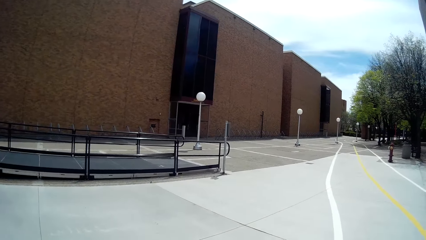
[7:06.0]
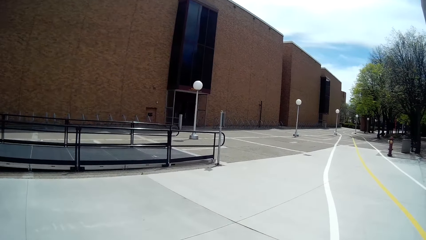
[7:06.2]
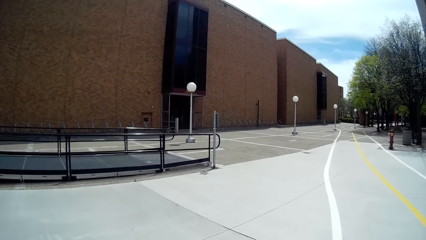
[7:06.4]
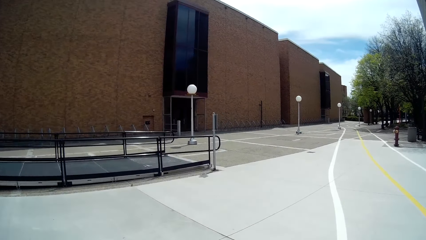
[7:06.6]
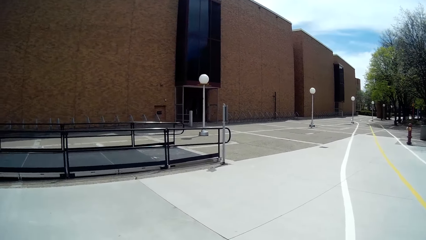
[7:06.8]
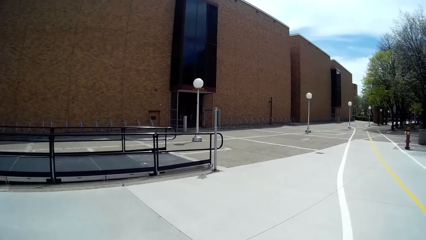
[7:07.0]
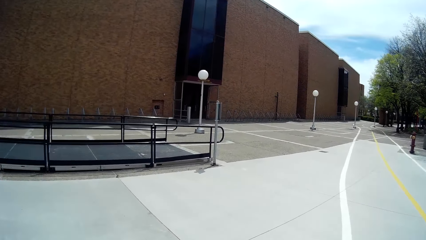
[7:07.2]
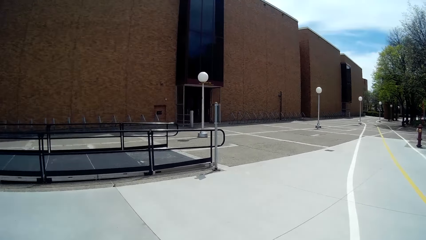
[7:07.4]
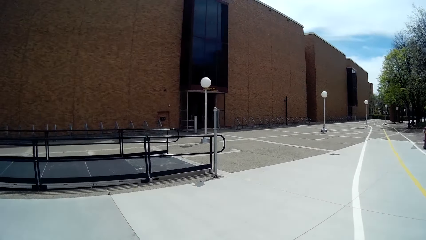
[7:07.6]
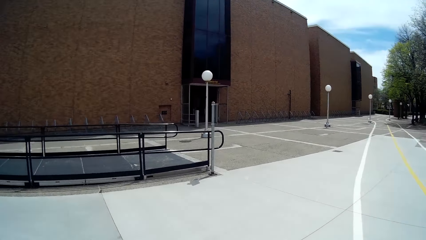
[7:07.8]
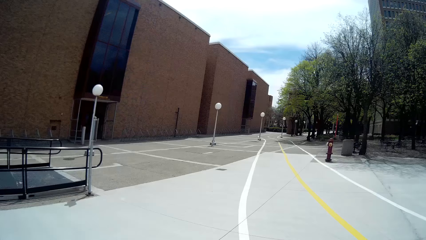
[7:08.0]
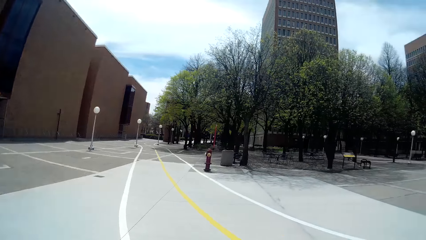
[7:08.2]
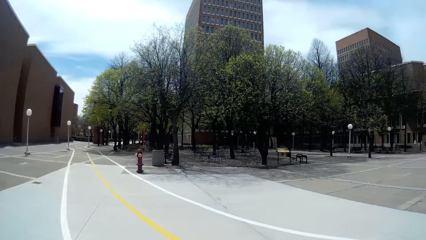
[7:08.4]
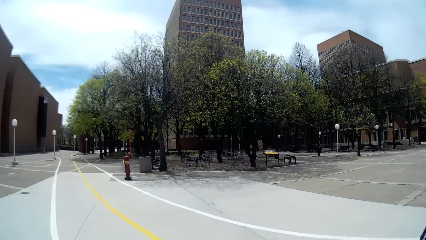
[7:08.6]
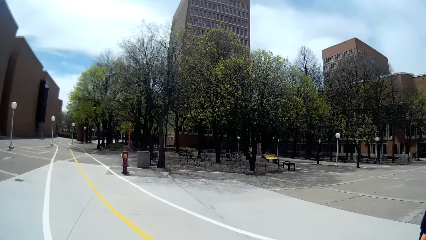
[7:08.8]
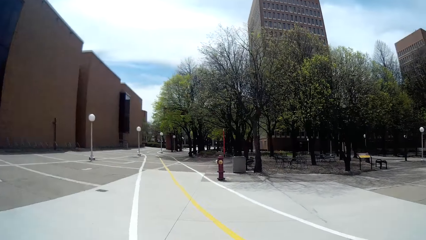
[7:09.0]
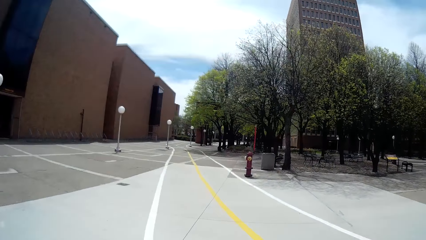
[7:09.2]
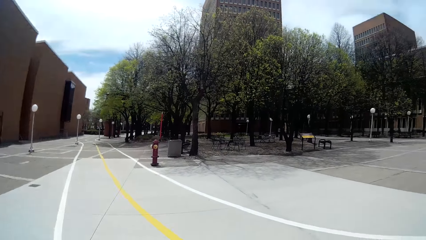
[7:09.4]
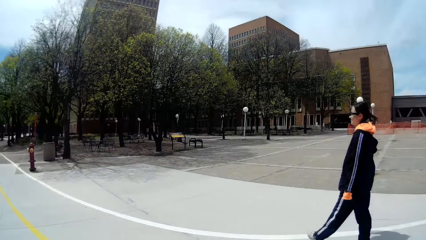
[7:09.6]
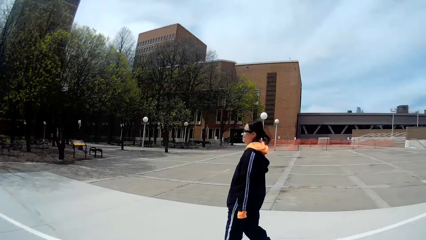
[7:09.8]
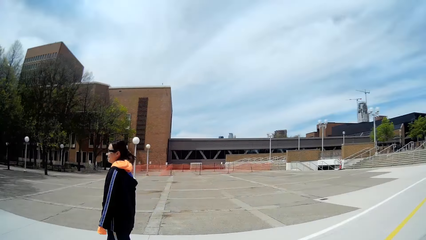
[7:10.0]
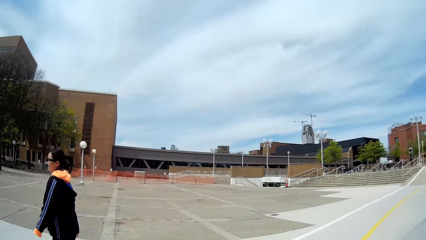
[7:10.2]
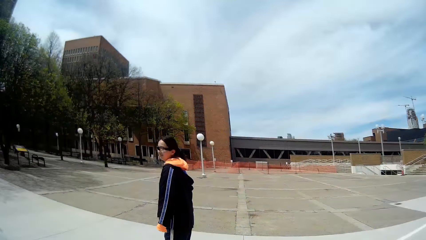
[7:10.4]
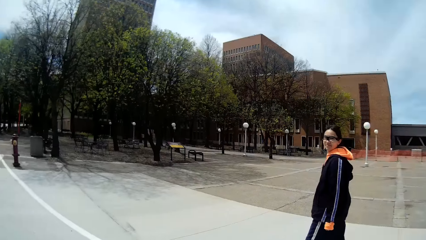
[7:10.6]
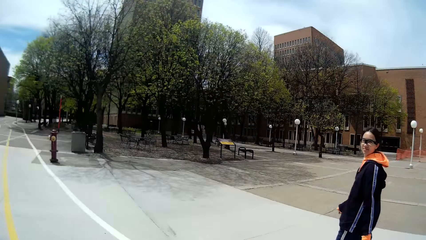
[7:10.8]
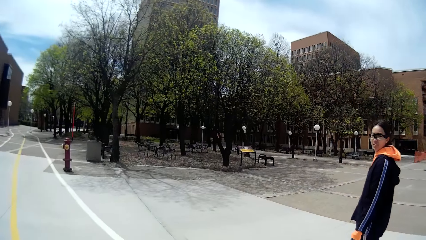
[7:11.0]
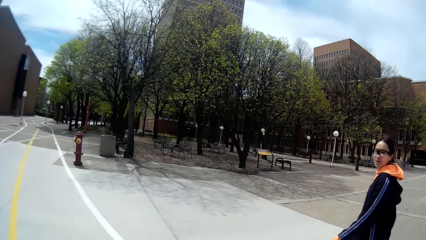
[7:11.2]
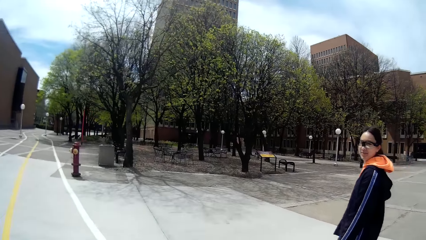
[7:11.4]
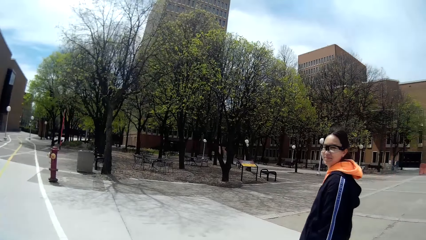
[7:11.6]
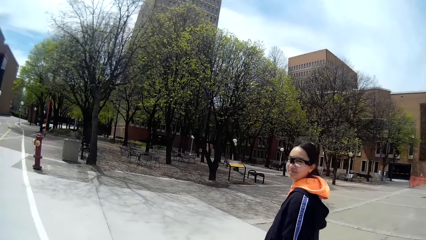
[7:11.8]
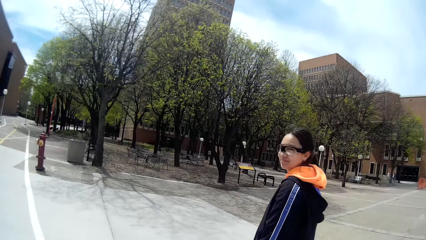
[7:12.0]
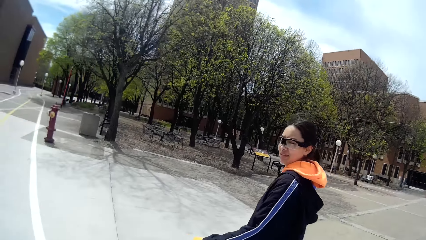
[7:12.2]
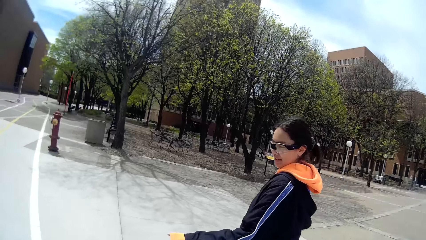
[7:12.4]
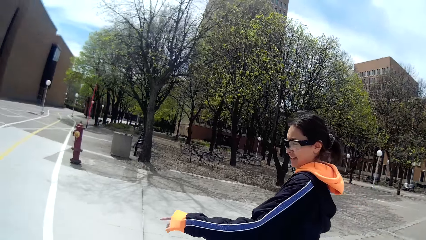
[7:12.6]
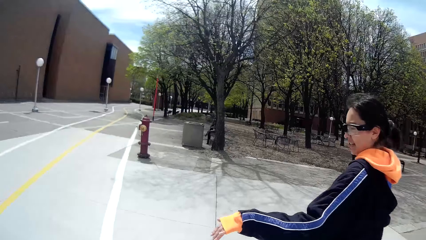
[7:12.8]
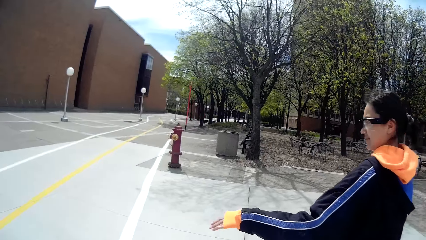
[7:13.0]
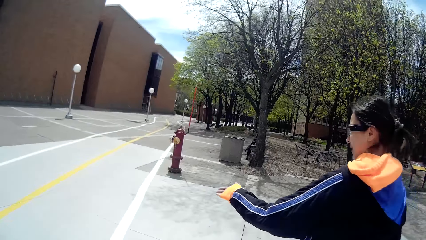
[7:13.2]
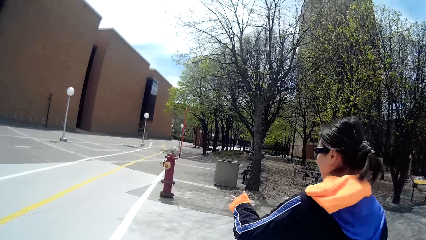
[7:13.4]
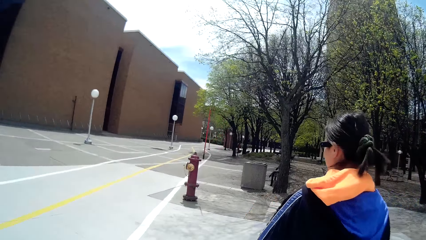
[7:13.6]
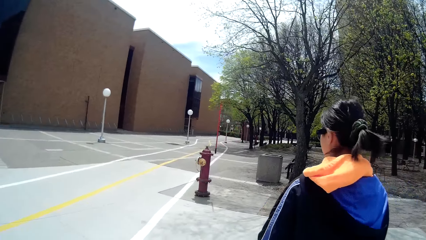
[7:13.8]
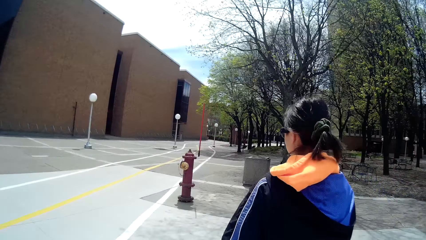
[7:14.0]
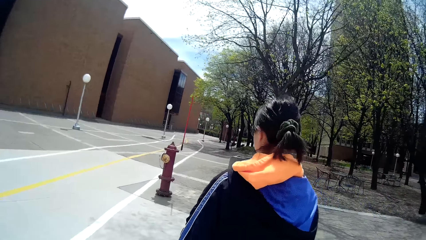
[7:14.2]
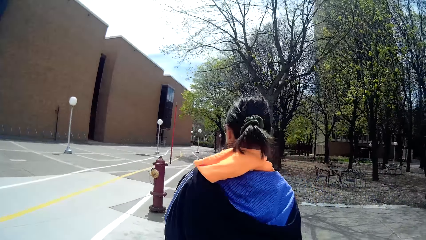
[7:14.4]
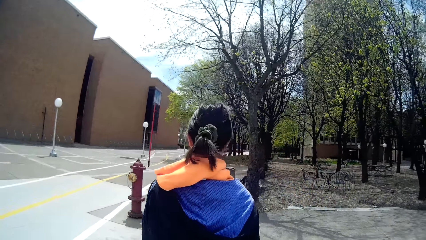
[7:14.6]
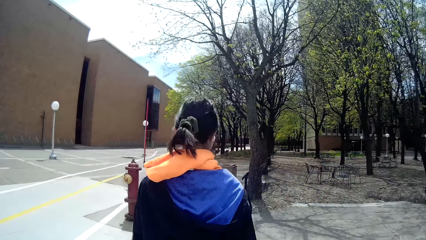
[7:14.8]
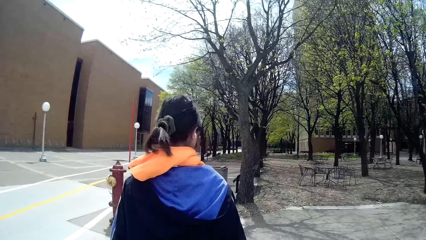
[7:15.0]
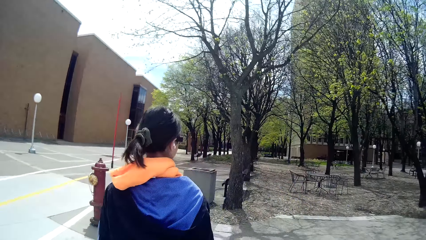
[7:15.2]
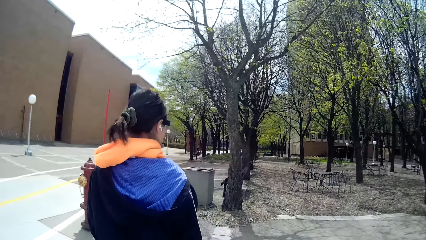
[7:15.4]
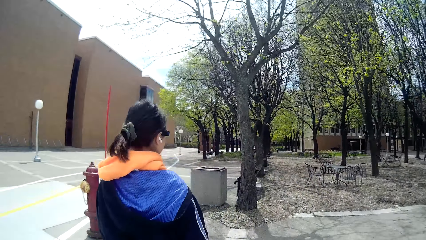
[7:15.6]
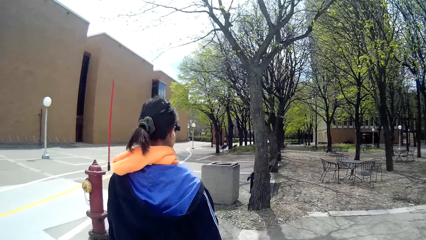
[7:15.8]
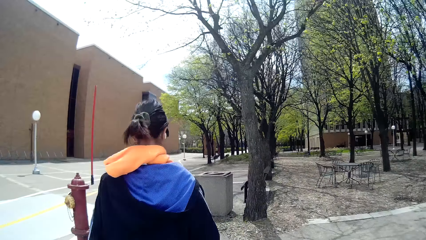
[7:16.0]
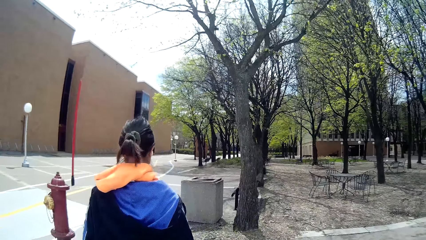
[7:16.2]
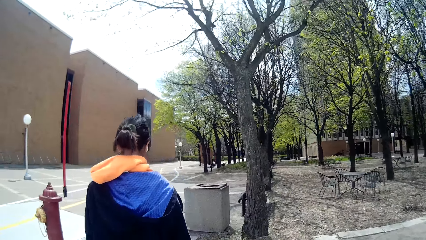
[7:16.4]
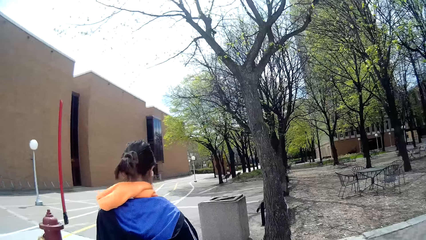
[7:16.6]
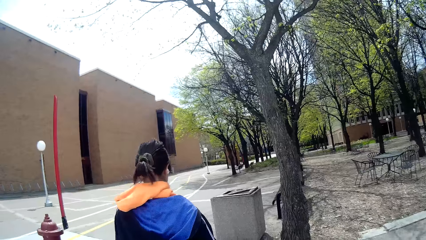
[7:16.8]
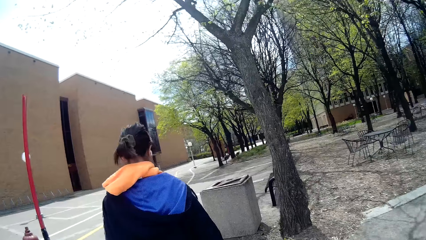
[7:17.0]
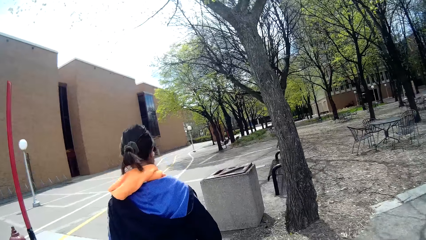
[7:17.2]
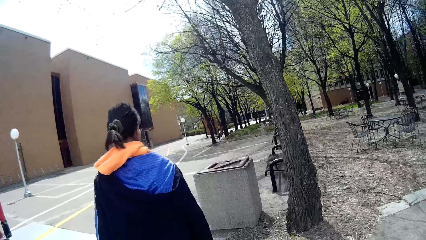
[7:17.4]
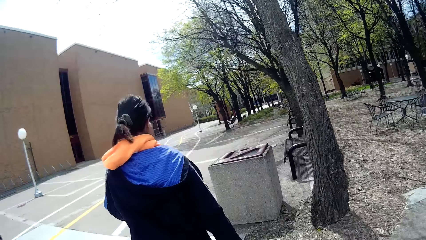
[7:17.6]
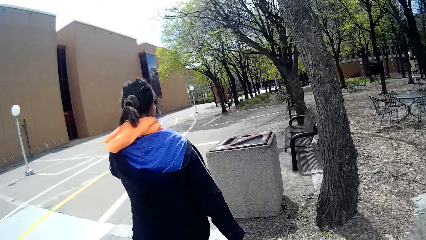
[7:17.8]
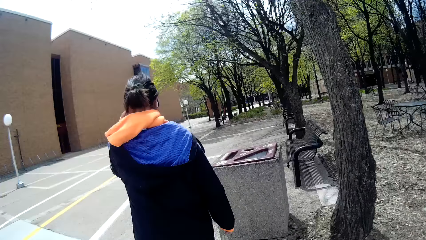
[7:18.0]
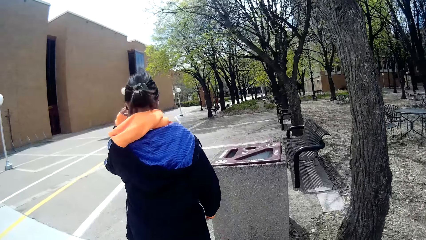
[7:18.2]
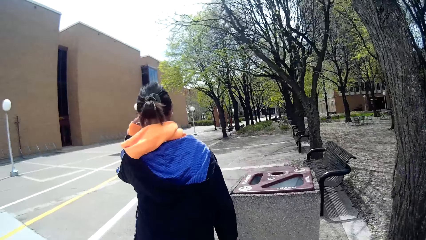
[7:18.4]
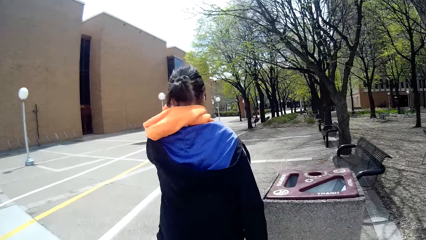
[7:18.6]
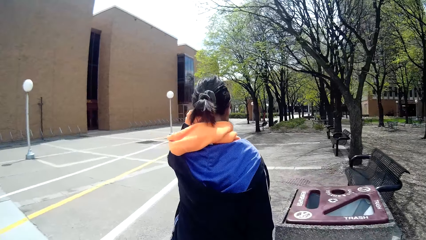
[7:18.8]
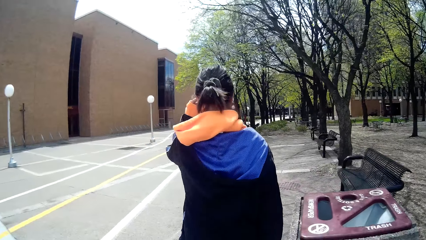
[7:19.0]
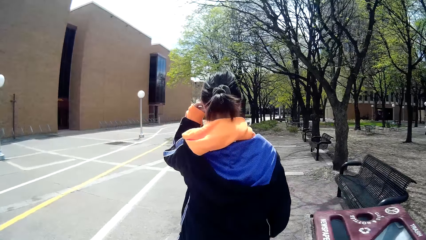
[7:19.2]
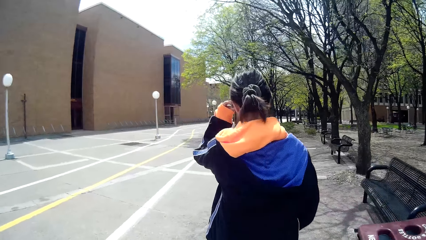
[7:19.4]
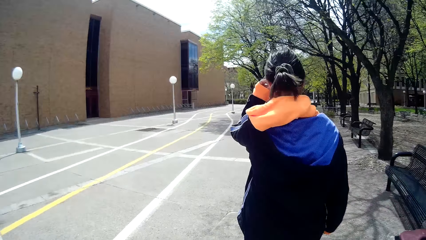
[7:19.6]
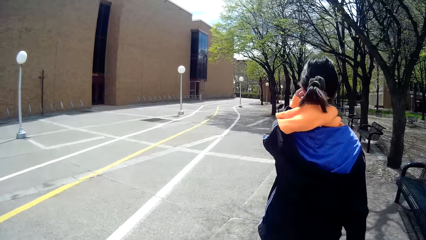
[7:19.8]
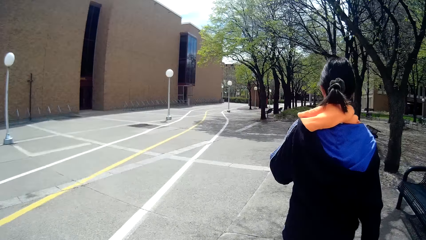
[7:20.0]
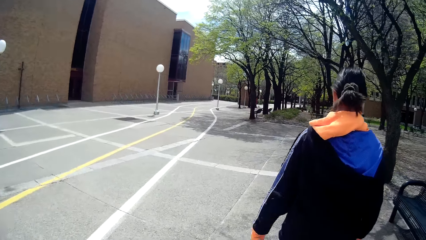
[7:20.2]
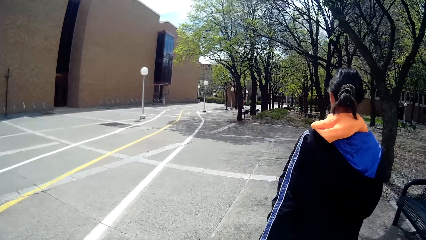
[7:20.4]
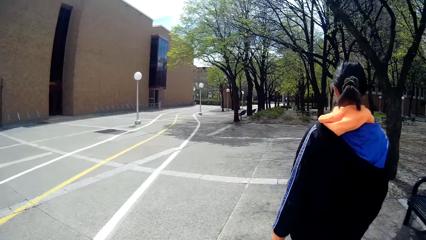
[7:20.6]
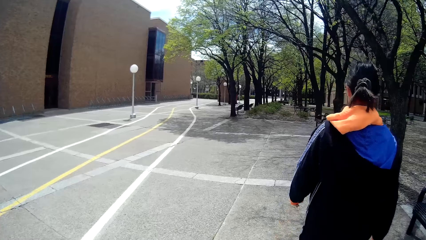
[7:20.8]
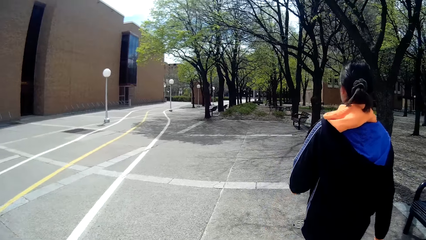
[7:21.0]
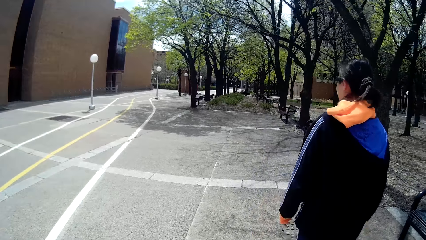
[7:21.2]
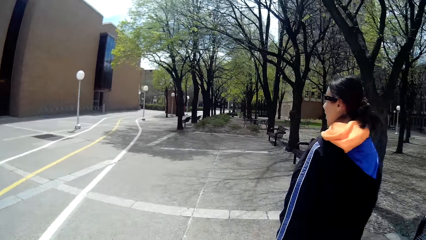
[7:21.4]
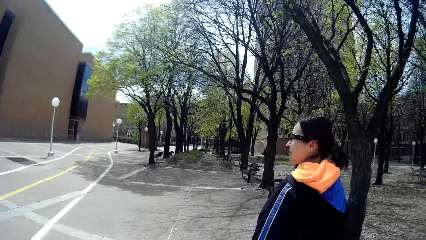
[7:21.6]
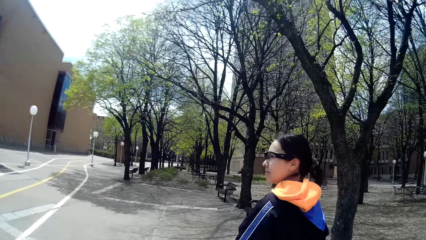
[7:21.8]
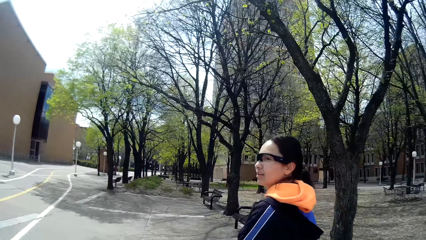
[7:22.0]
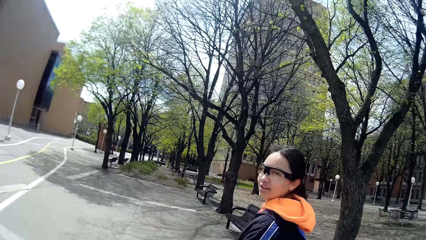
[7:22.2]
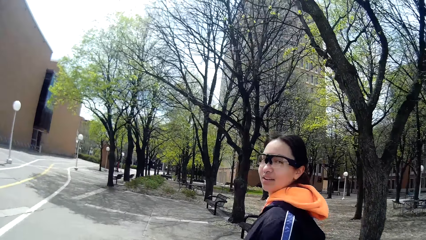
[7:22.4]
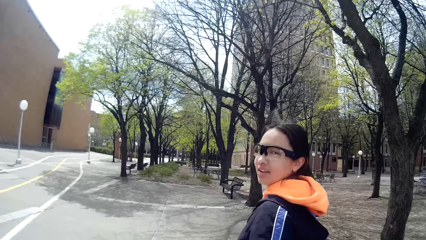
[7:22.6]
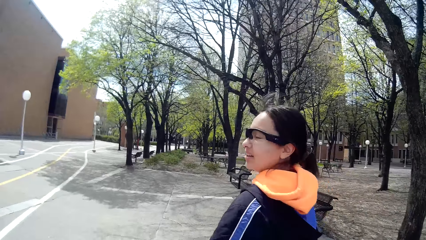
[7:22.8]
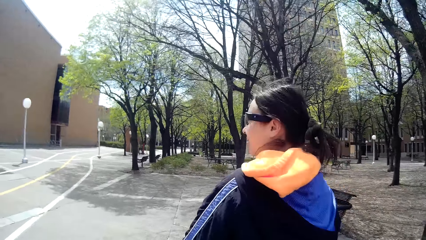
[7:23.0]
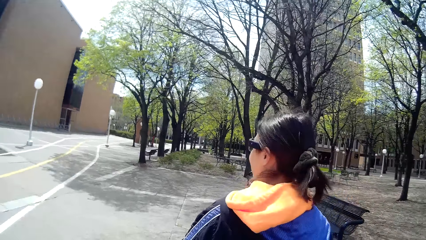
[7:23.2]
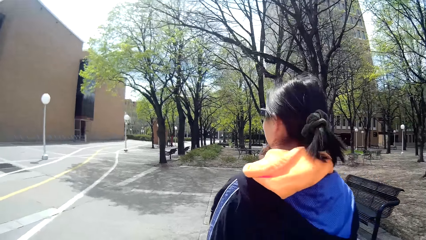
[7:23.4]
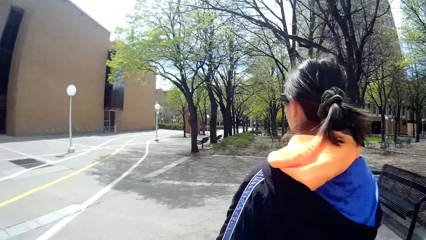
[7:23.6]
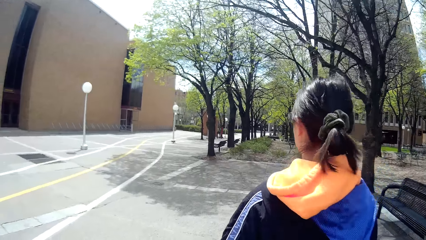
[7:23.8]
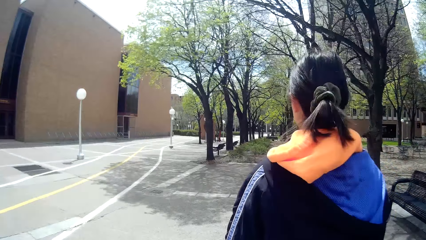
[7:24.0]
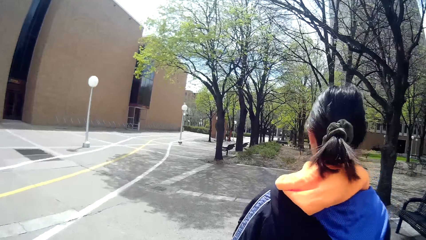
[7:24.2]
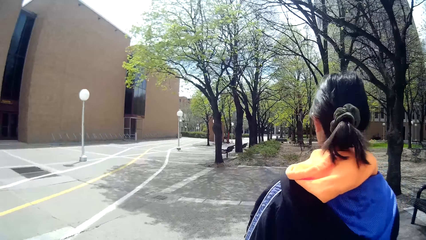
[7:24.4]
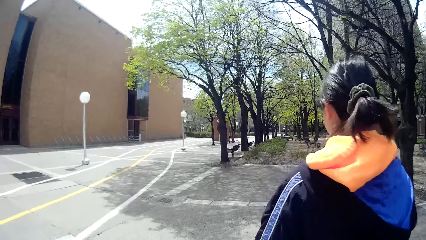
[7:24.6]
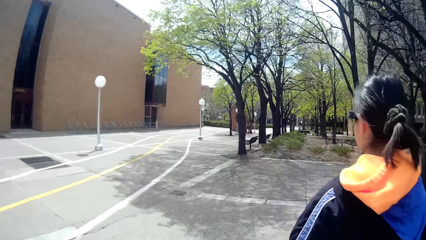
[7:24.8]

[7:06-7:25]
The camera wearer is looking around. She converses with the lady. The lady stretches her hand. The camera wearer drops down her hand. The lady touches her head, drops her hand and speaks to the camera wearer. The camera wearer speaks to the lady.
